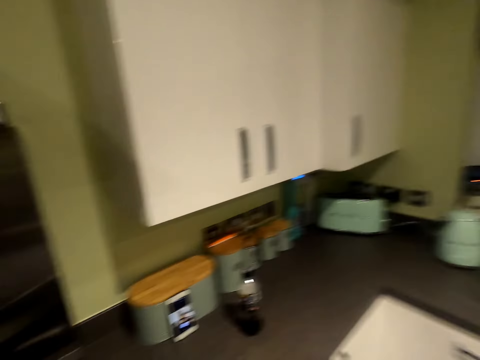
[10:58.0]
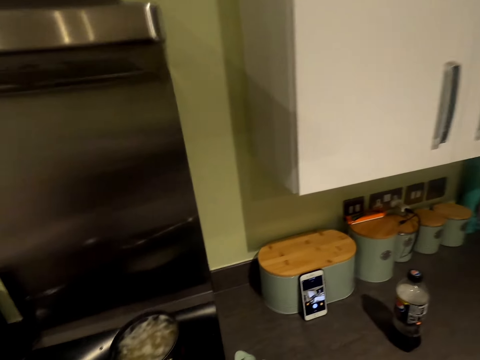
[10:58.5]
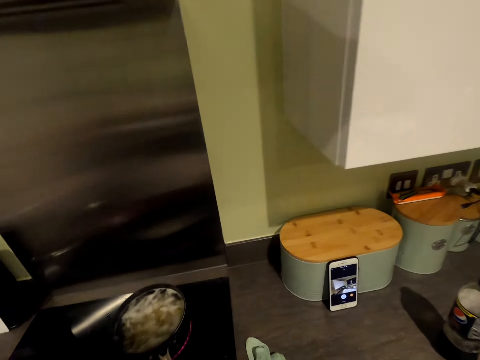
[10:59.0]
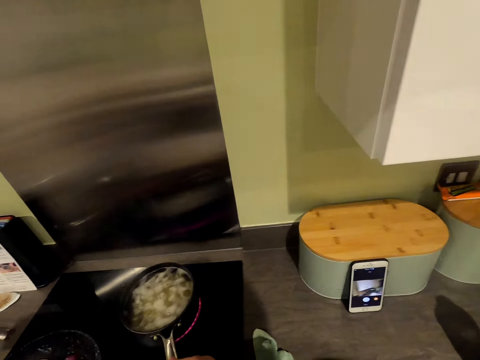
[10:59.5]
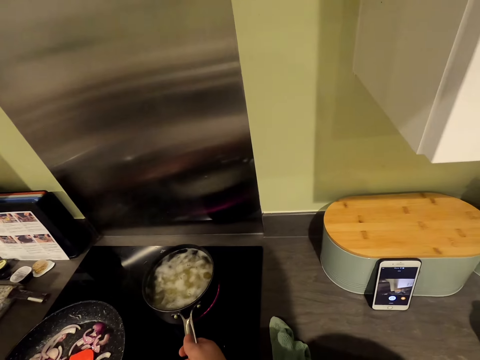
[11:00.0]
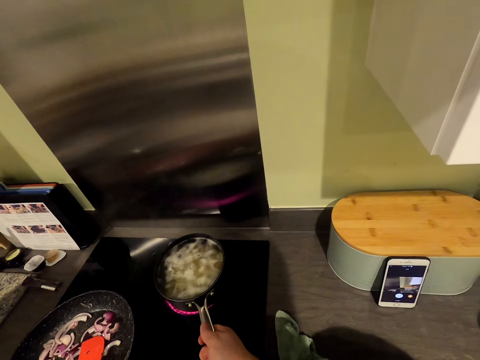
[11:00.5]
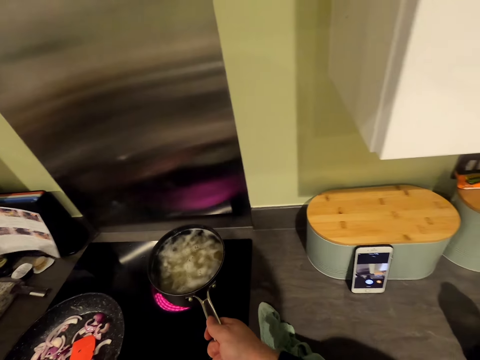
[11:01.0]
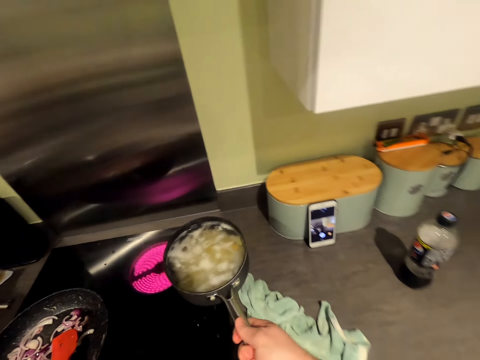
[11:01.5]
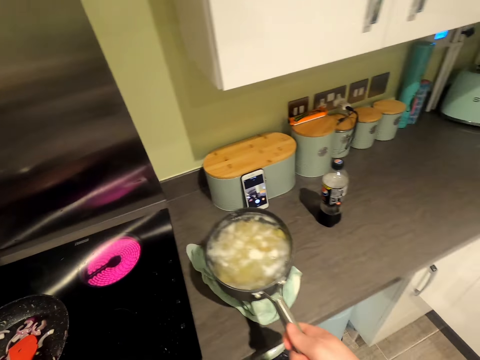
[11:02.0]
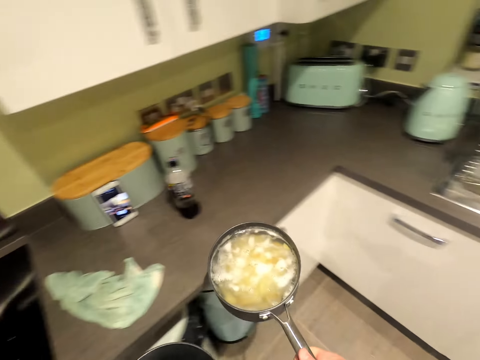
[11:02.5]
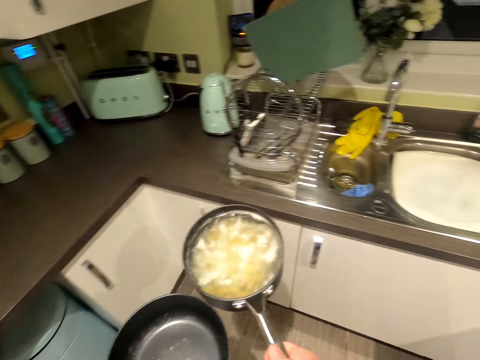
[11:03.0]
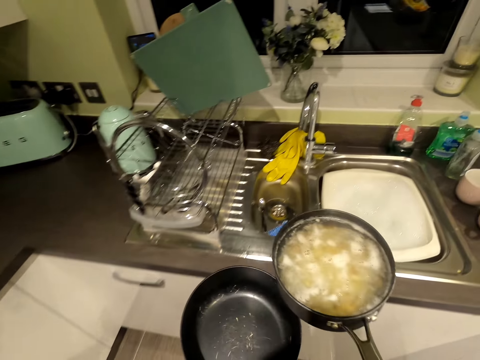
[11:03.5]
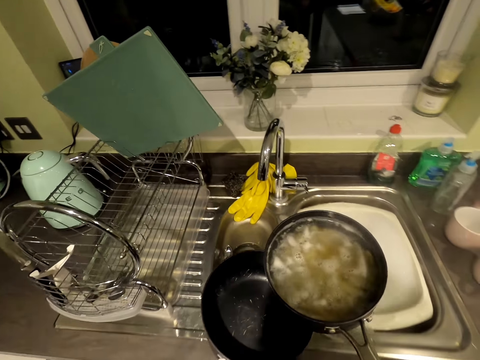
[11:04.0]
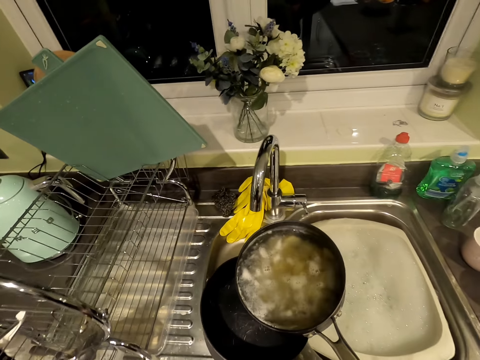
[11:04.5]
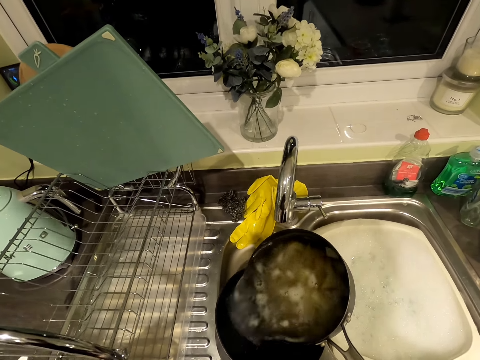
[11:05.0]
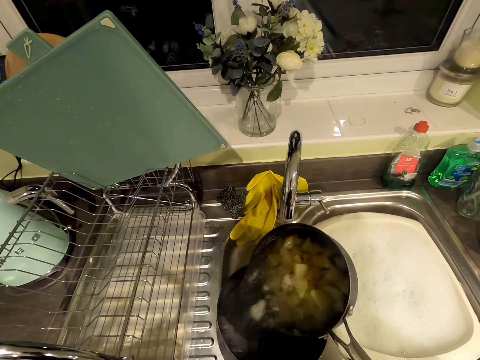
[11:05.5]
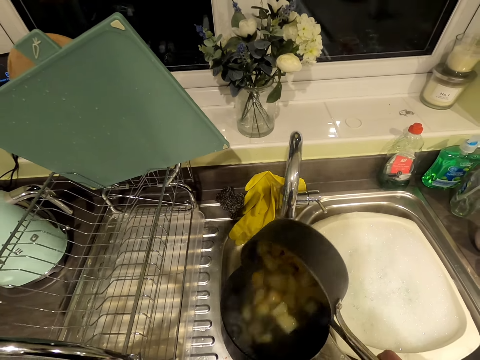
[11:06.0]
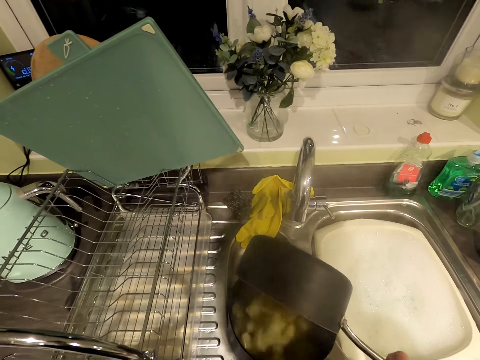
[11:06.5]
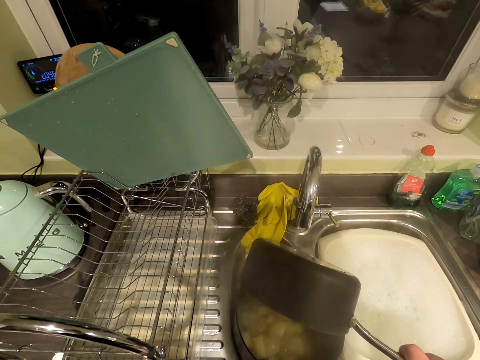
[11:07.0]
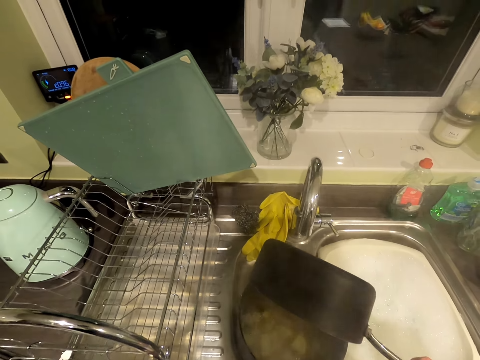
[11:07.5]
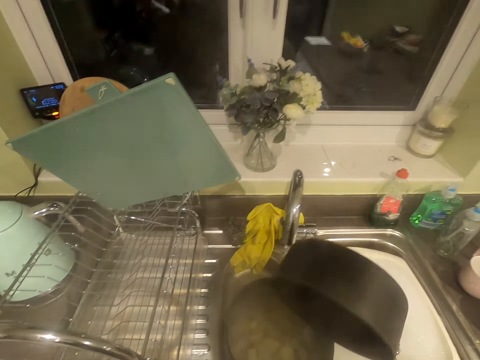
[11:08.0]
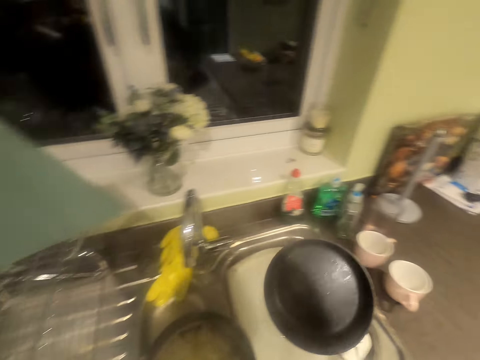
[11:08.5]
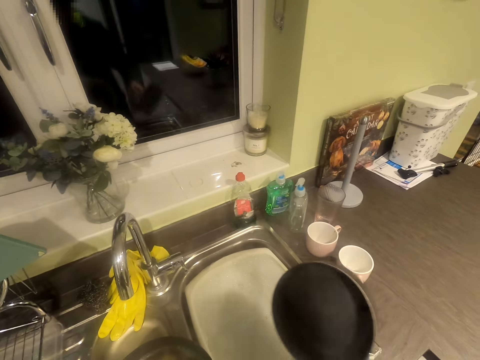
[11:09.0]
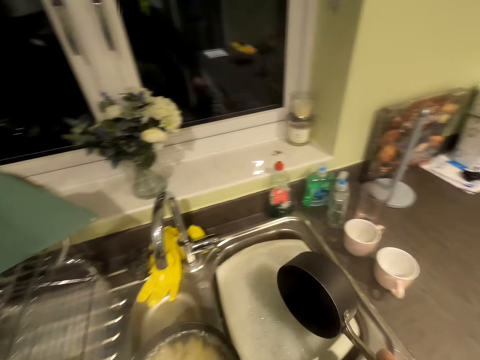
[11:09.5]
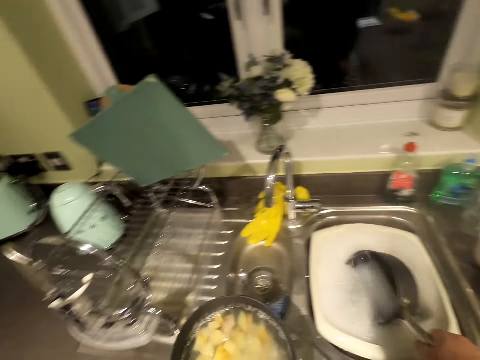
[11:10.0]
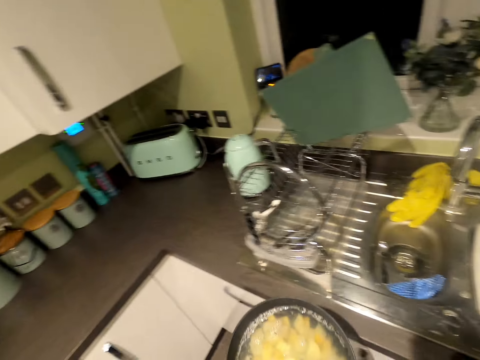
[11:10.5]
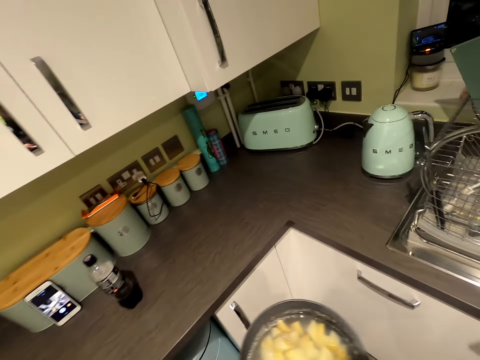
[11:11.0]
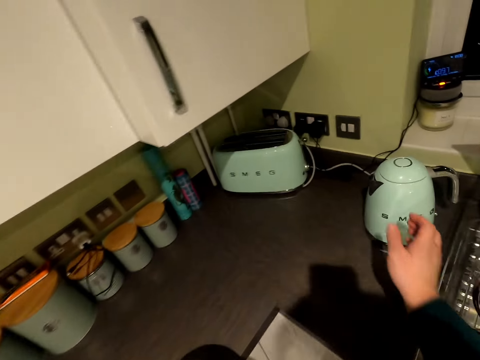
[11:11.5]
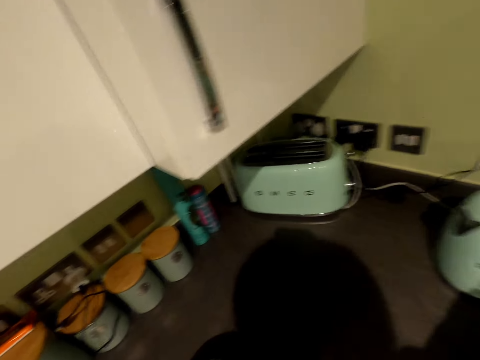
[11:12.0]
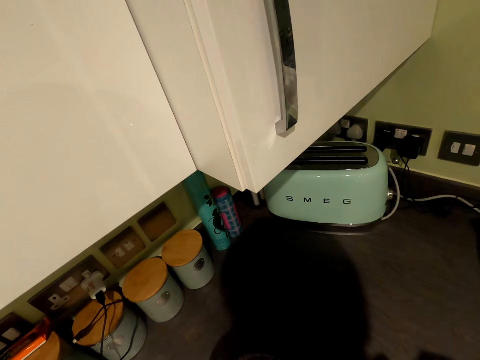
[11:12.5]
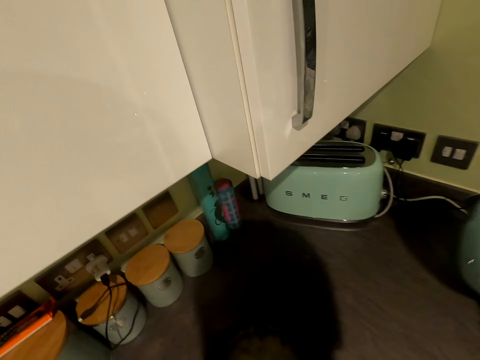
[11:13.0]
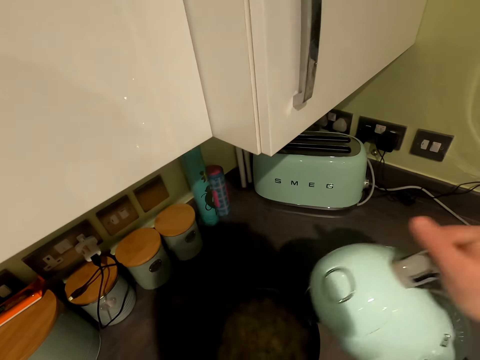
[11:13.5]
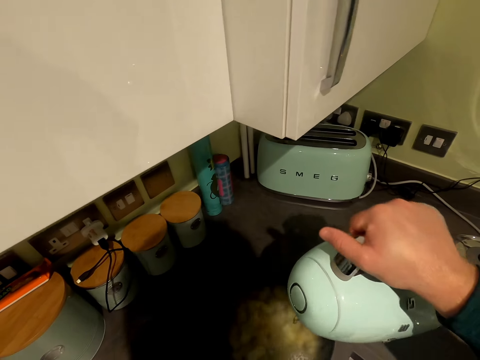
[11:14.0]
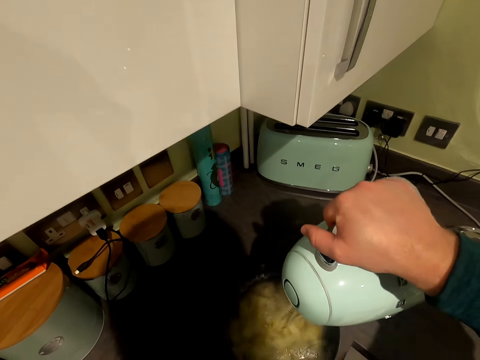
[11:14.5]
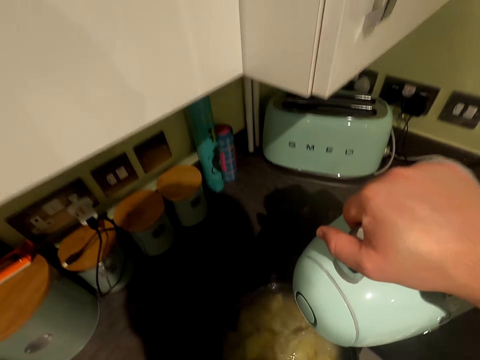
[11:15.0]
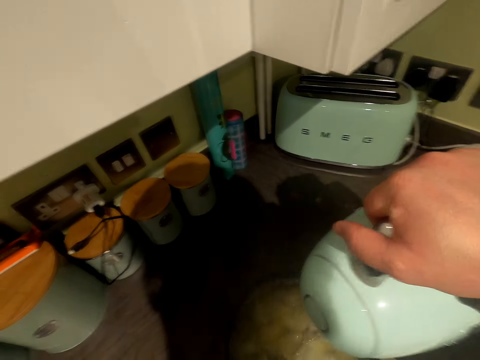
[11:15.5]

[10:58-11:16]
The camera wearer removes the cooking pot or saucepan from the cooker. They walk in the kitchen. They transfer the potatoes to another saucepan. They place the cooking pot in the sink. They walk in the kitchen. They pick the heater jug and pour the hot water in the cooking pot.

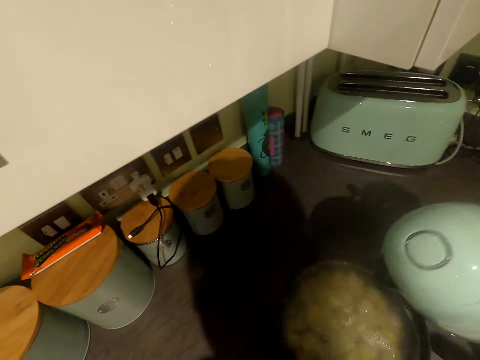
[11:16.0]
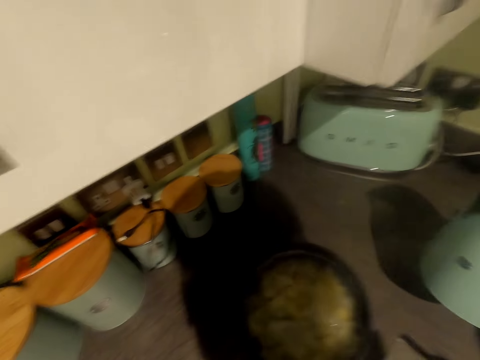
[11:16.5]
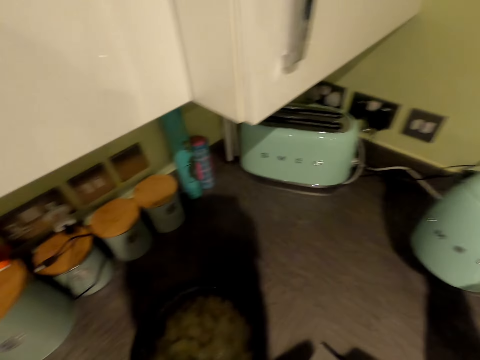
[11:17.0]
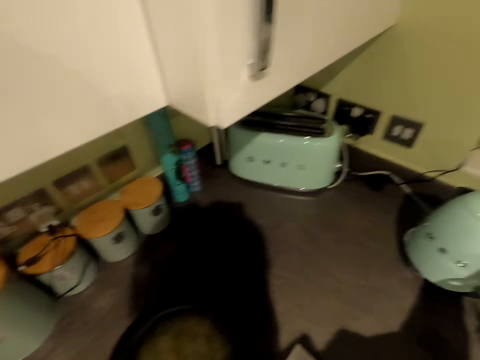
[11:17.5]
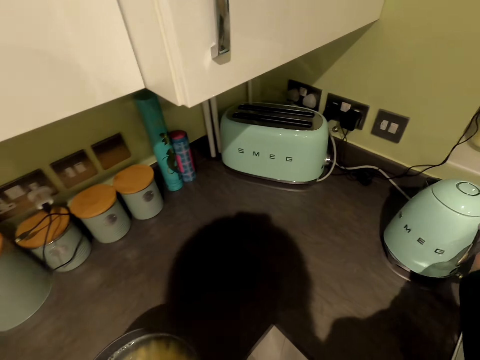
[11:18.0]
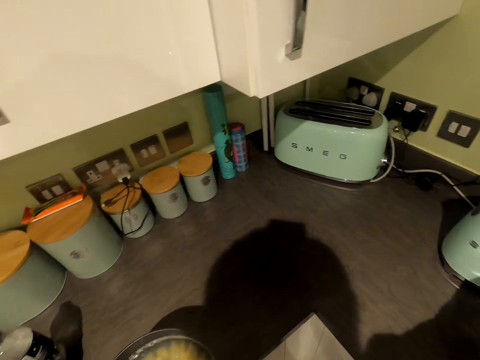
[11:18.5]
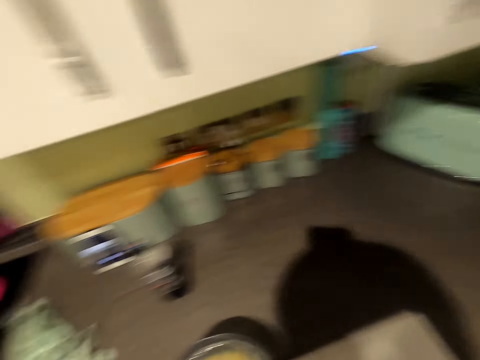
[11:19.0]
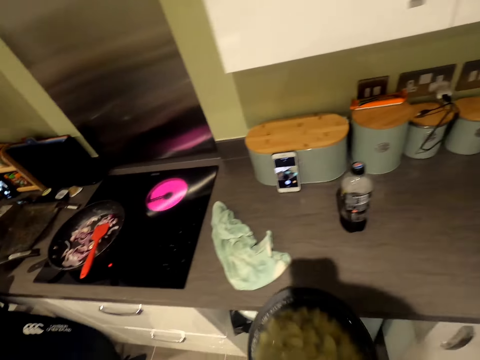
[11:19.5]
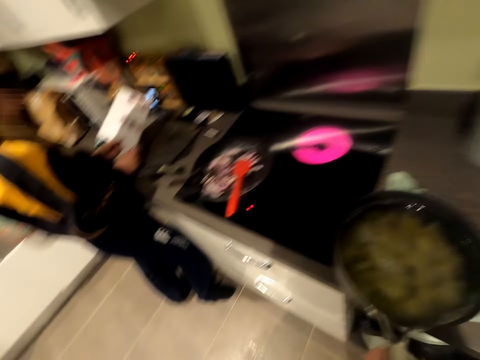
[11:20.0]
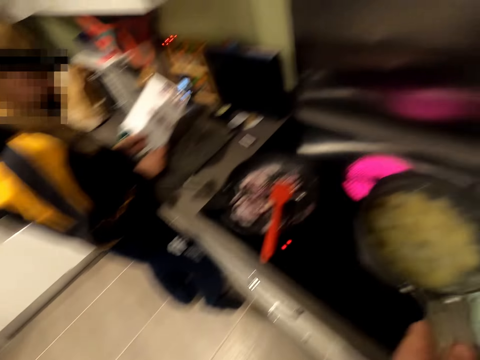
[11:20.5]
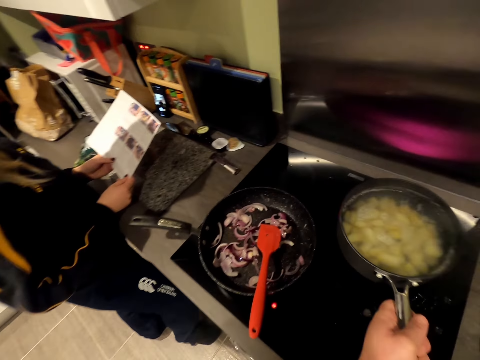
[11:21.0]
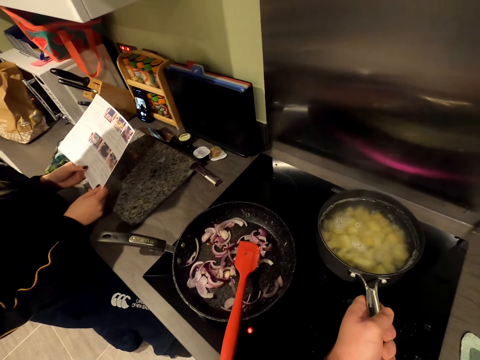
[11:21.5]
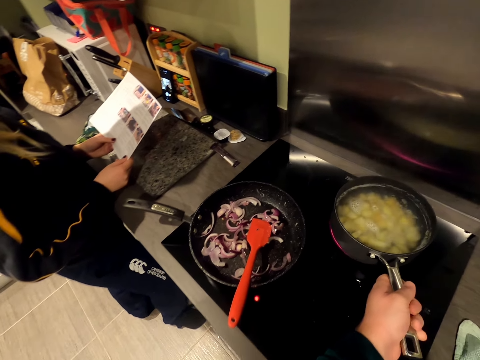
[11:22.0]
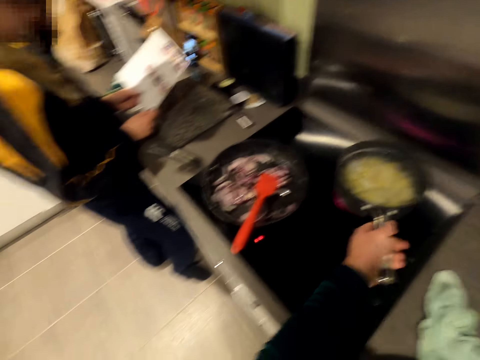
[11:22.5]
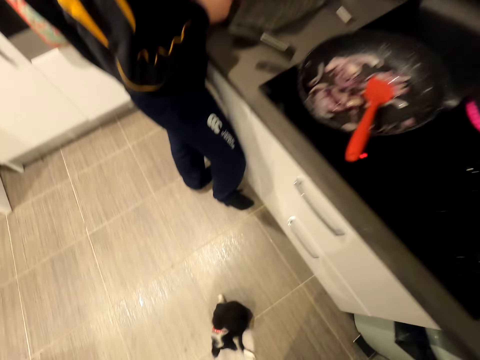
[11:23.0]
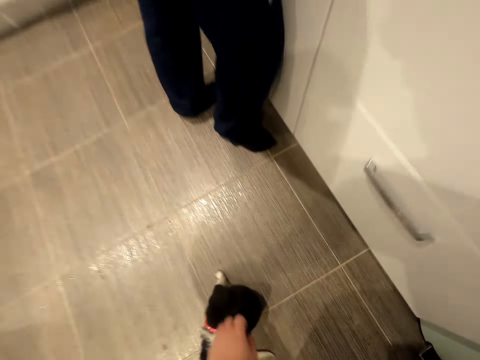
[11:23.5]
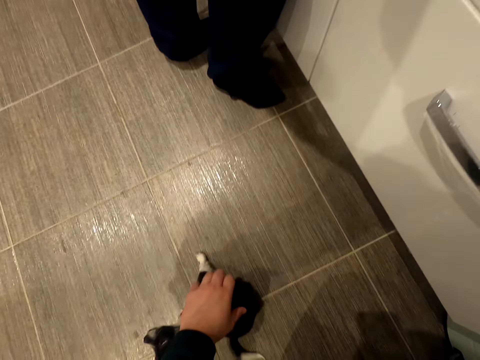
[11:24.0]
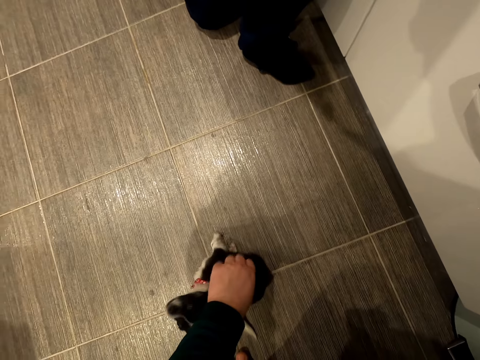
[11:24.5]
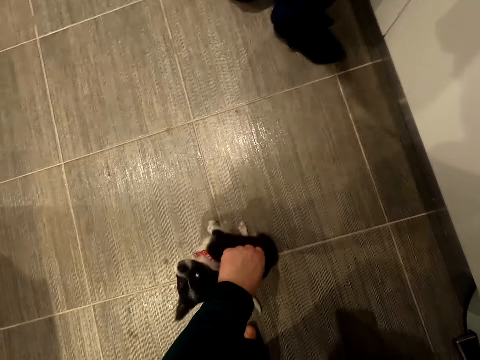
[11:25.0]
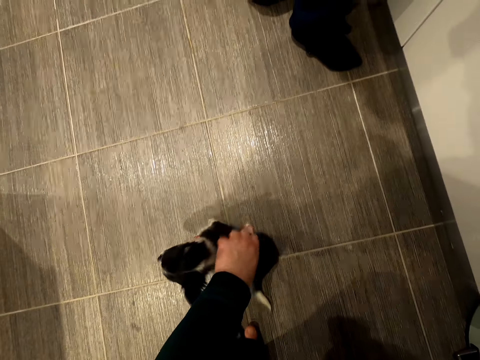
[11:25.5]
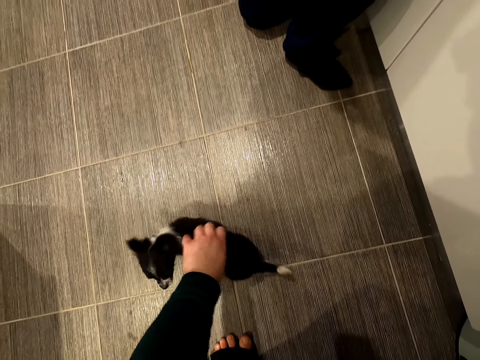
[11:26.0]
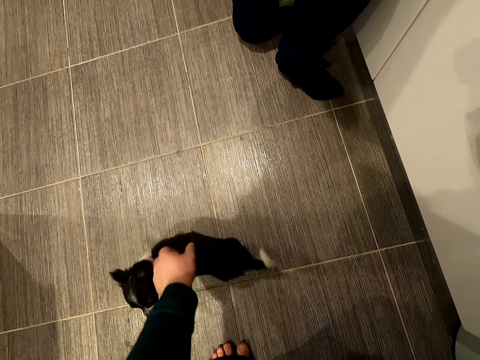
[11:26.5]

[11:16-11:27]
The camera wearer places the heater jug on the non-slip base. They walk in the kitchen. A person looks at the chart. The camera wearer places the cooking pot on the cooker. They pet the puppy. They play with a cat.
